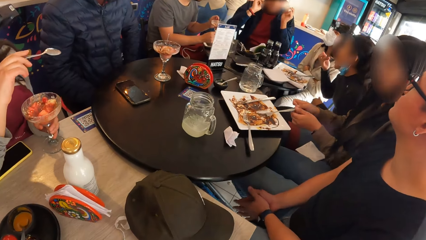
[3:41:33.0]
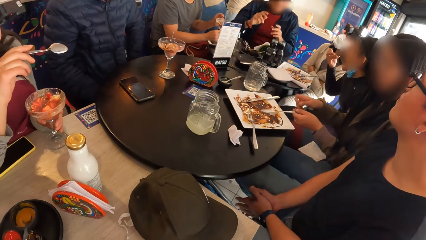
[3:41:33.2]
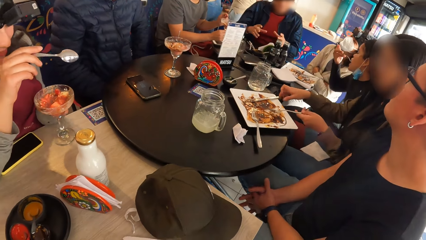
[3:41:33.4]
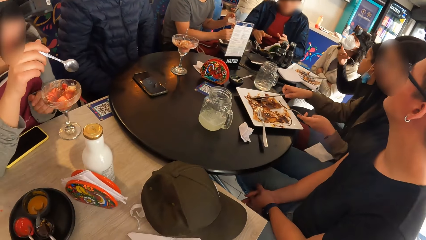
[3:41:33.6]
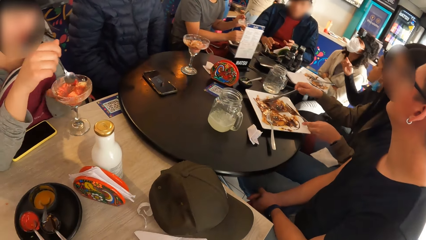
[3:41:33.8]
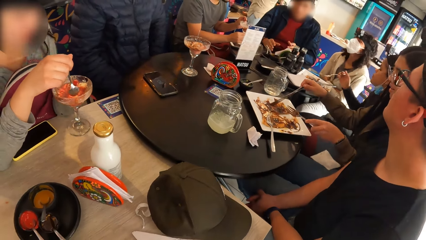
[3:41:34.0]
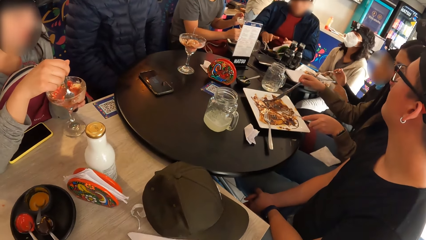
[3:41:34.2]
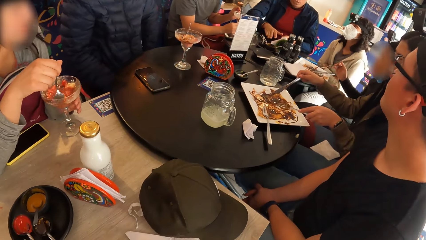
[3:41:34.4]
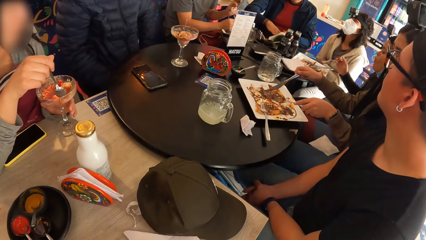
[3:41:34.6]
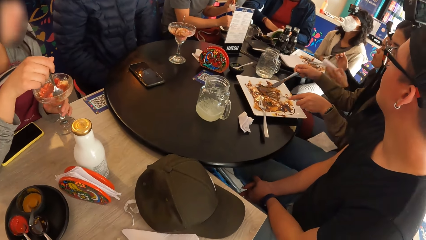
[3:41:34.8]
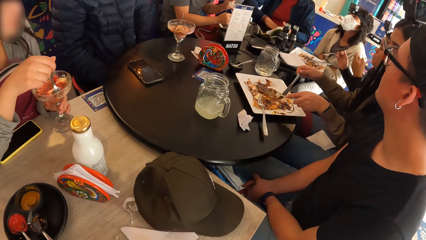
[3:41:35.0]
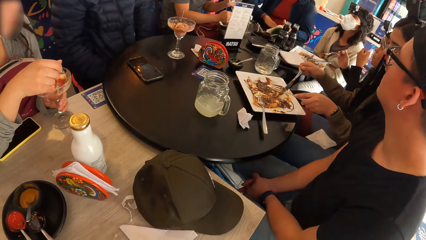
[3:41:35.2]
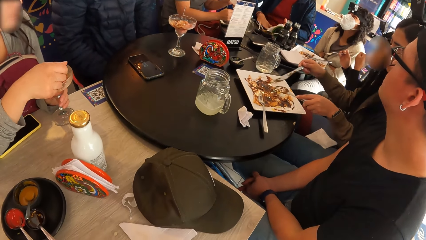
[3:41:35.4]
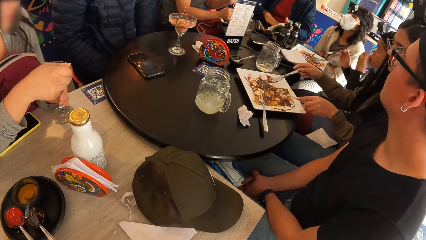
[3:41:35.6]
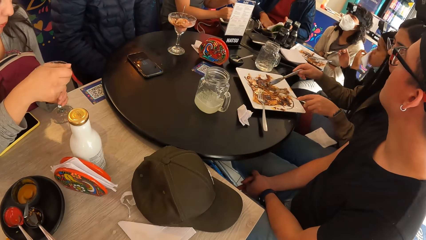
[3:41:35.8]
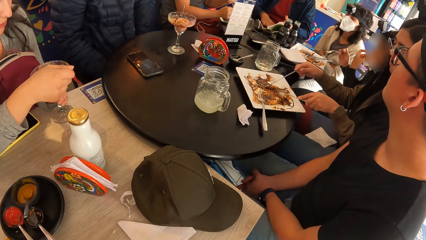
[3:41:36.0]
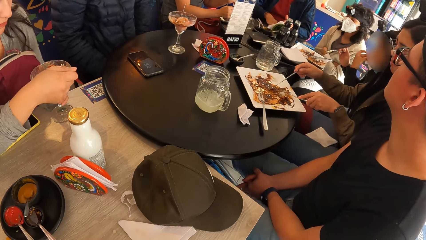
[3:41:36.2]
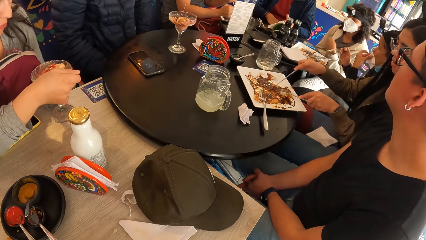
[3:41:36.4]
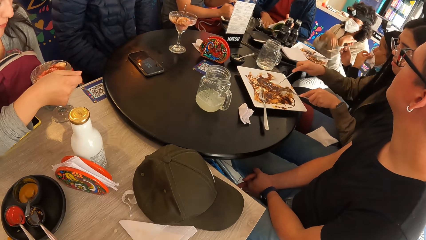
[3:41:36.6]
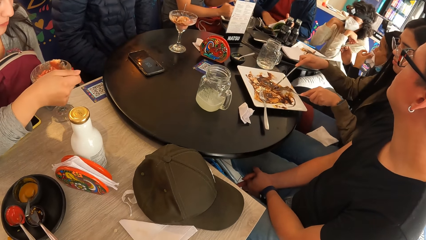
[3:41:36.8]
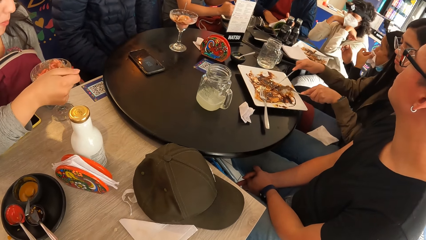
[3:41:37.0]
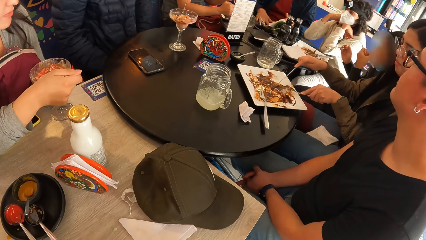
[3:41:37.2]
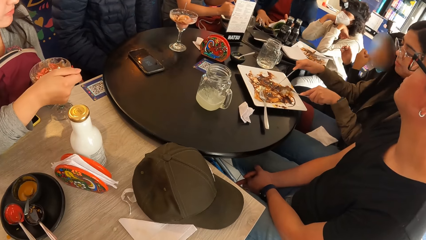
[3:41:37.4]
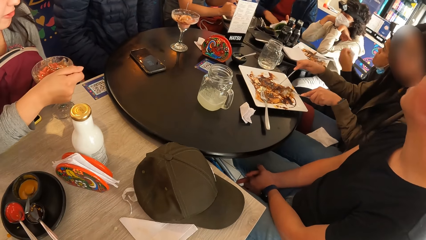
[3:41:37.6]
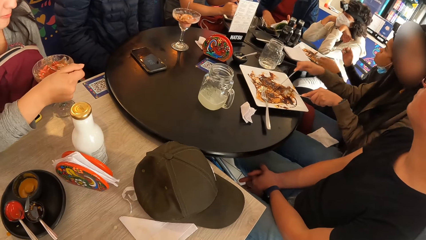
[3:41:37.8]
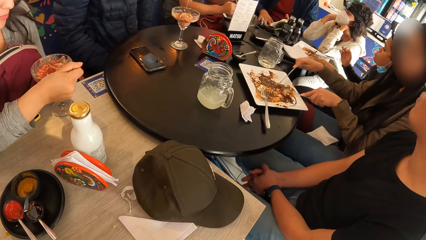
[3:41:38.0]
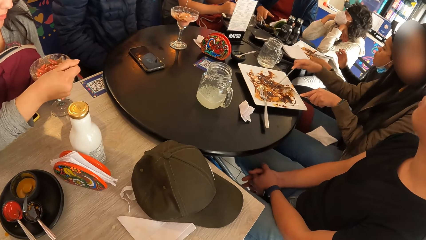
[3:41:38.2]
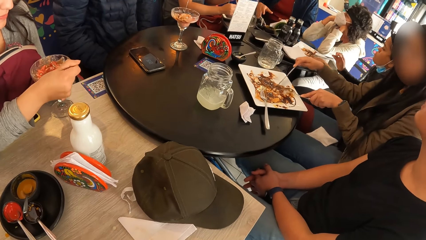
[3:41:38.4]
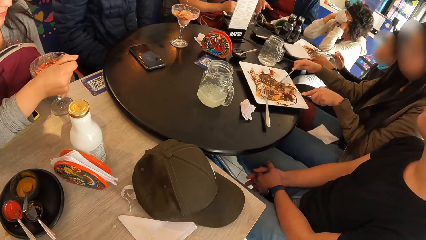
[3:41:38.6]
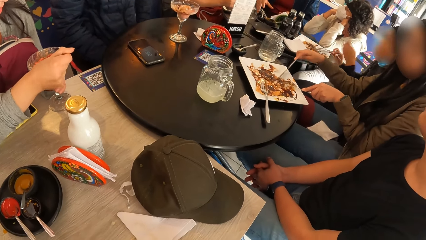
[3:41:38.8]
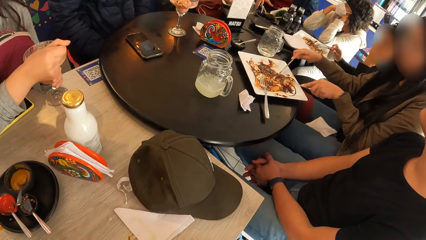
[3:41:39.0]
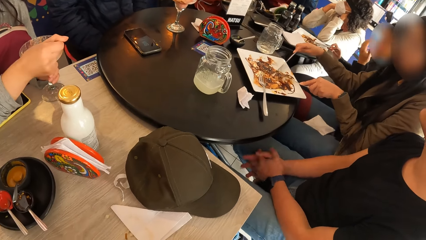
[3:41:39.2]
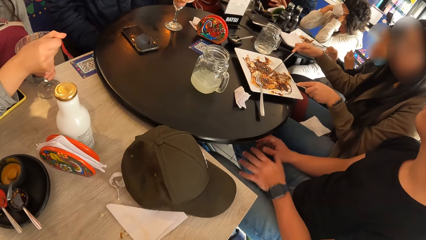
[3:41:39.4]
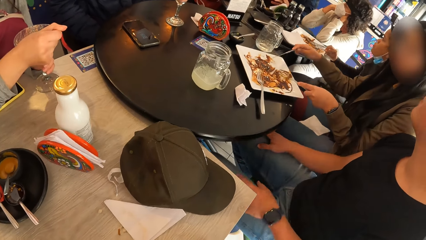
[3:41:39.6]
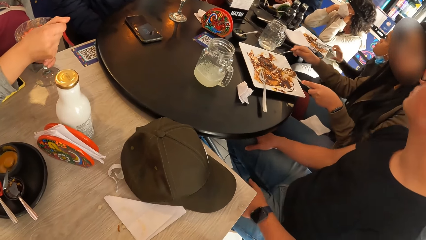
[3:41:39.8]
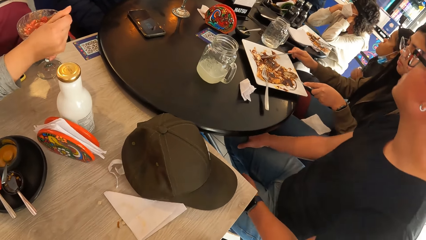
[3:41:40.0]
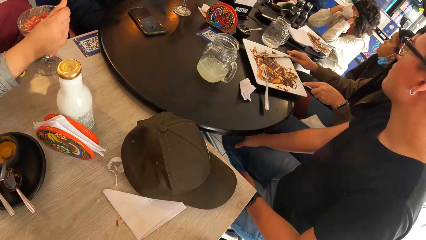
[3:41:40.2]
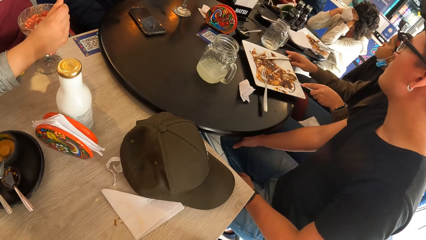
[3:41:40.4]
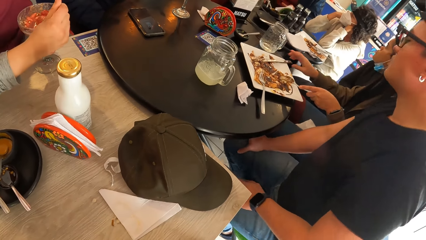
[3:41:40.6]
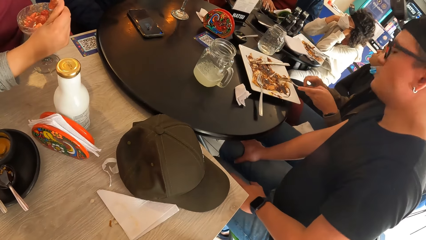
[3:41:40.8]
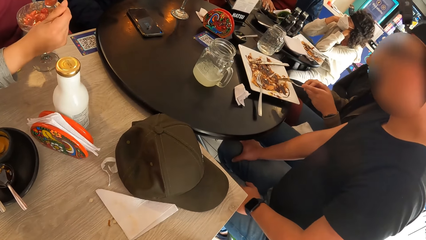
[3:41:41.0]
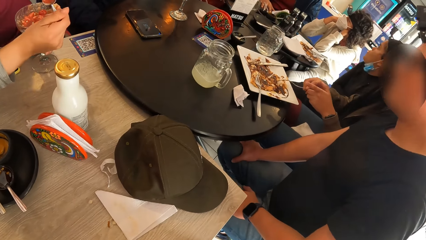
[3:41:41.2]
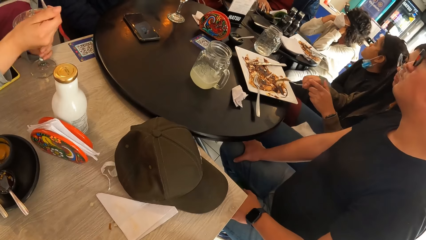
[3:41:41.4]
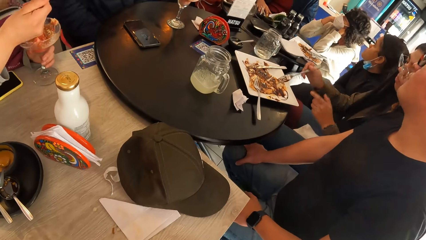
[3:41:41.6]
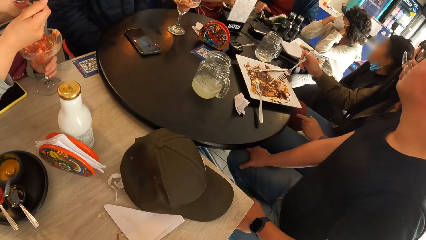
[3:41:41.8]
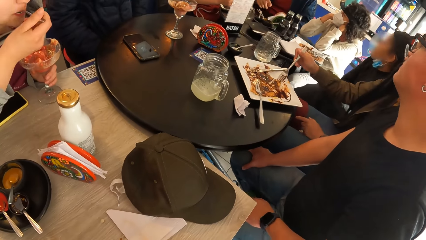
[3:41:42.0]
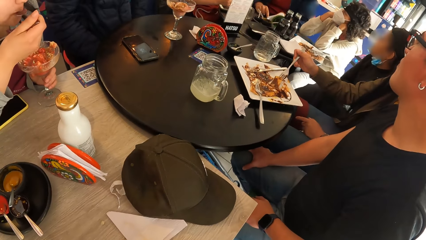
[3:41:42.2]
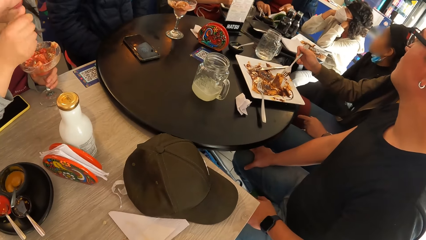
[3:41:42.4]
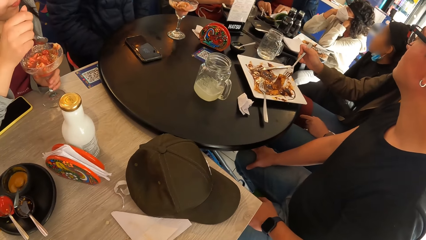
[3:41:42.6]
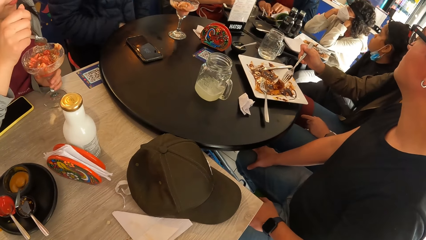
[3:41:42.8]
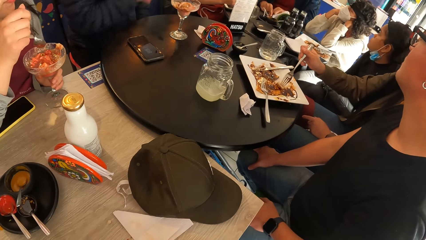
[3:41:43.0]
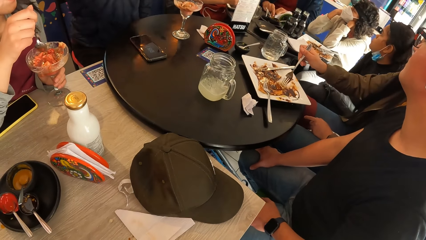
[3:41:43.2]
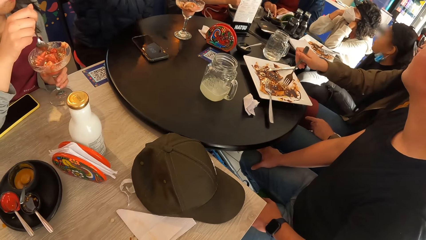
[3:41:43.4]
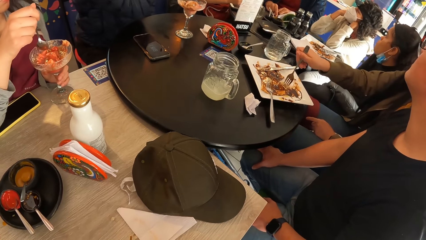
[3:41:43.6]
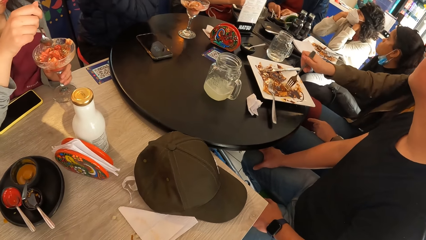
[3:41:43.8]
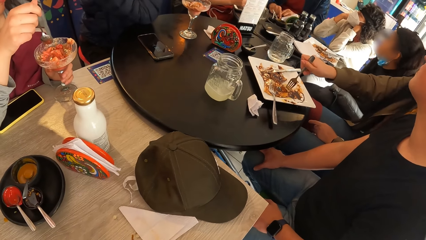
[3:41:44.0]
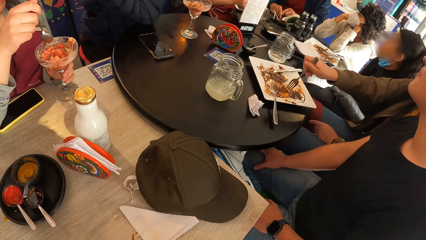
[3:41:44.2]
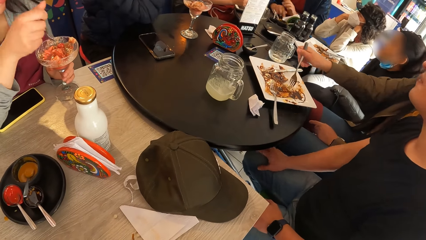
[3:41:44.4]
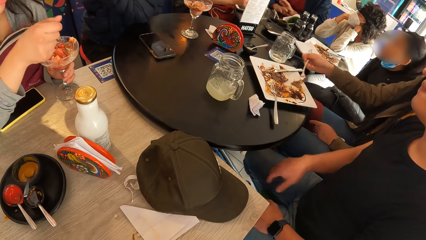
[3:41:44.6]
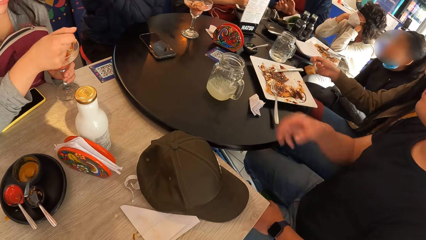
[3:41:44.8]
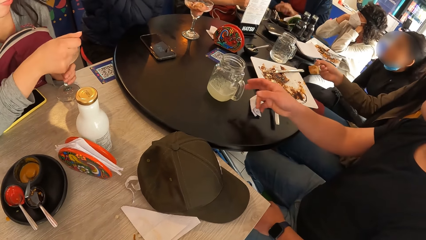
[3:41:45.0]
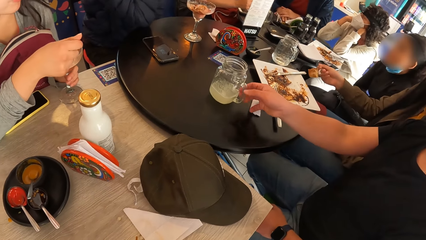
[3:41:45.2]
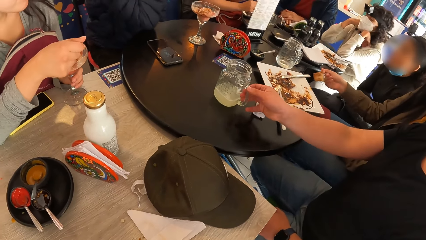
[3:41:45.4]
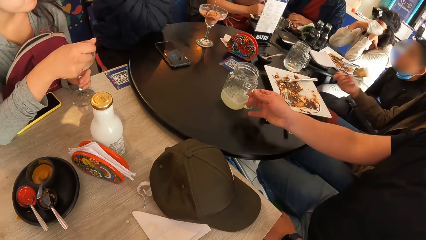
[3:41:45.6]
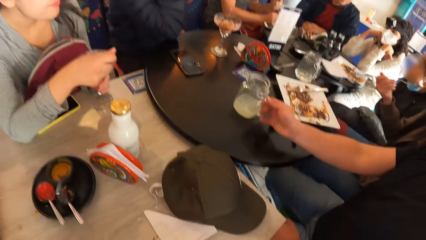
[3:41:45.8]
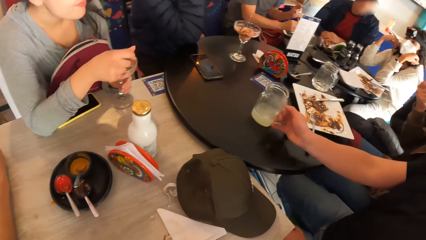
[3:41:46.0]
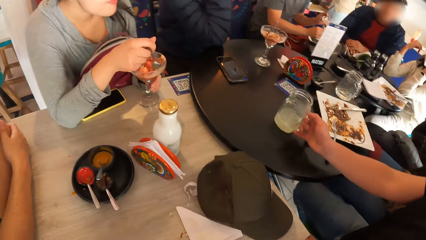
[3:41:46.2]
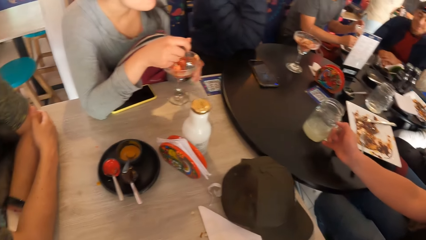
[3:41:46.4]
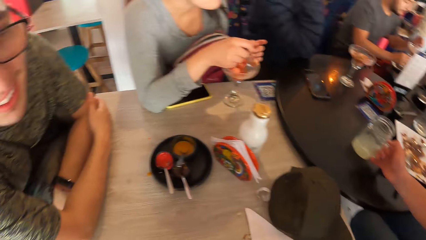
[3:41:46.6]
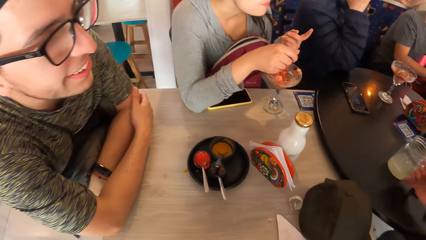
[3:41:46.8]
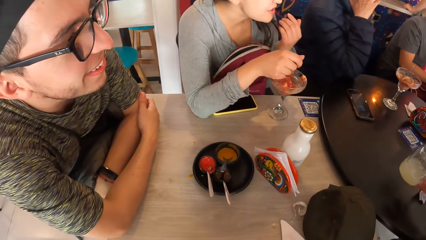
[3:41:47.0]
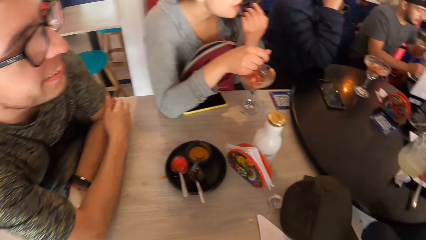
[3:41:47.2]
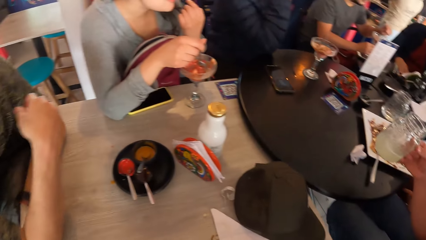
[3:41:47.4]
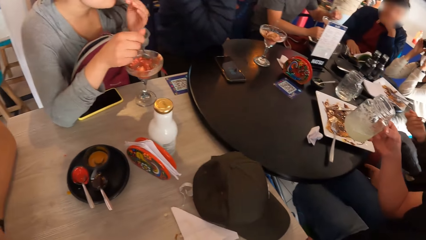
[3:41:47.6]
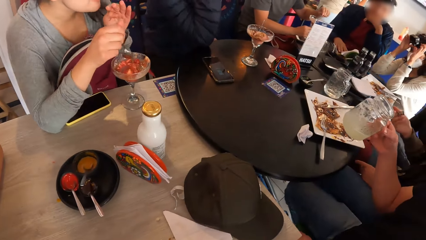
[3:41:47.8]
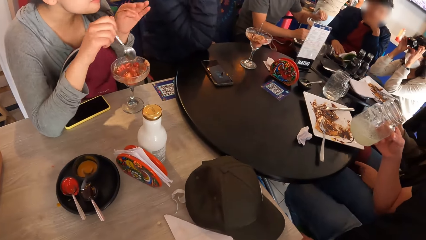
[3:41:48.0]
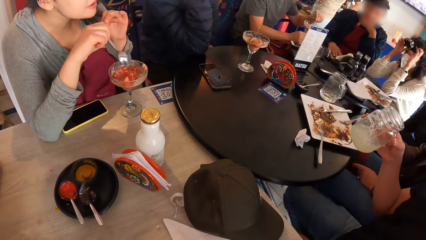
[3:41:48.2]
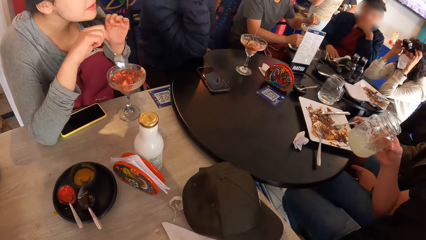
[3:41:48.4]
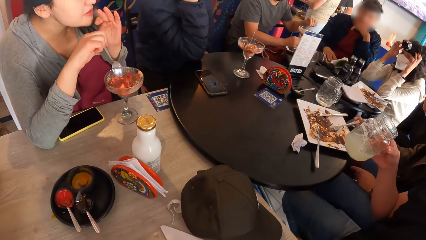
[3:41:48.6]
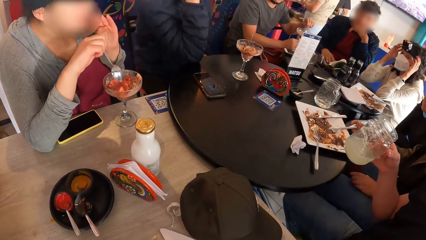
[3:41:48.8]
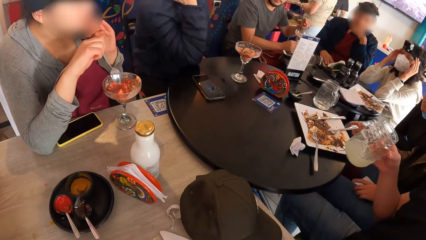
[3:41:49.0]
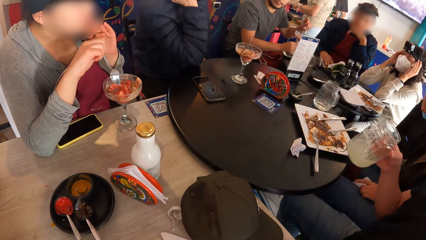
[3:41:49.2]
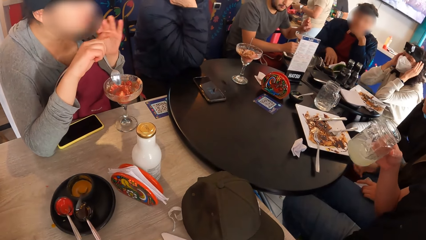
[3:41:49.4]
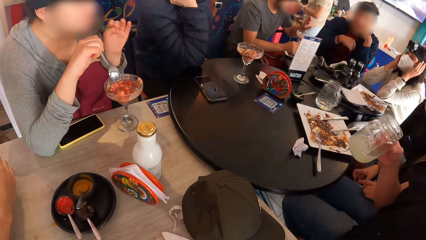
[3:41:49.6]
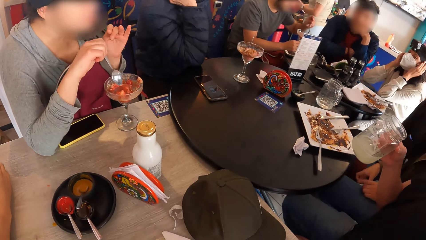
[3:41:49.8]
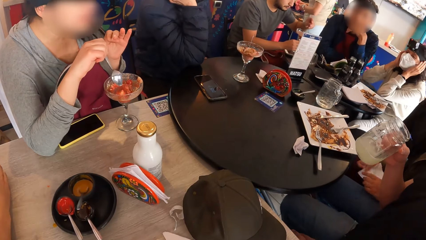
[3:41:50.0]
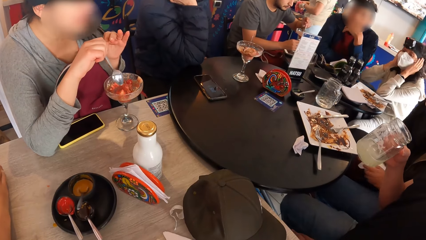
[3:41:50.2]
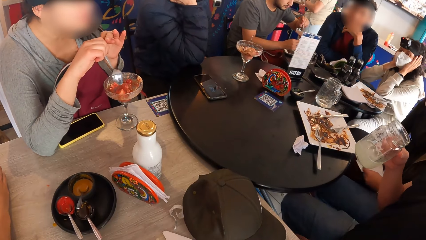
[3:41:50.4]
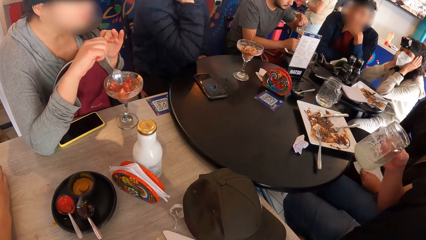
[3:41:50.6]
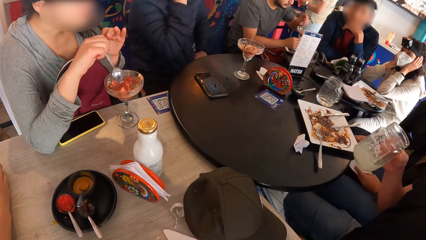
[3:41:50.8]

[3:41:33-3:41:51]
A person eats. A man picks up the cup from the table with his right hand. Another person takes a drink.
